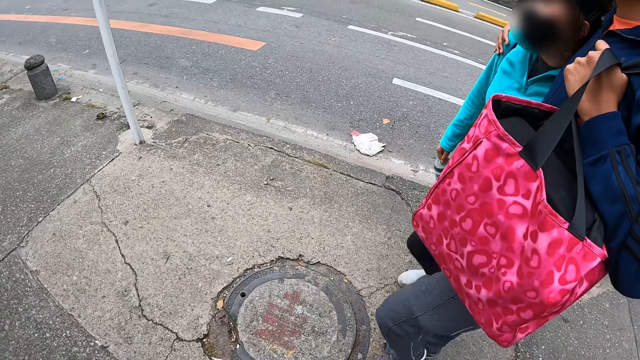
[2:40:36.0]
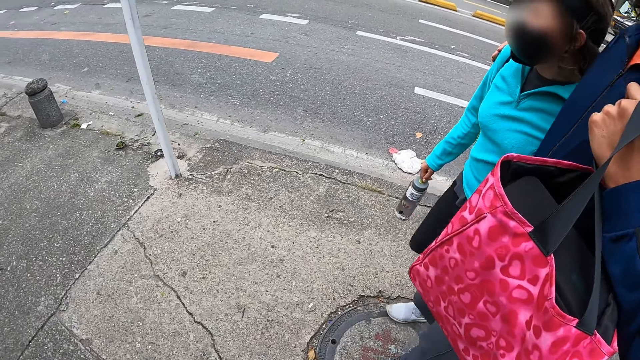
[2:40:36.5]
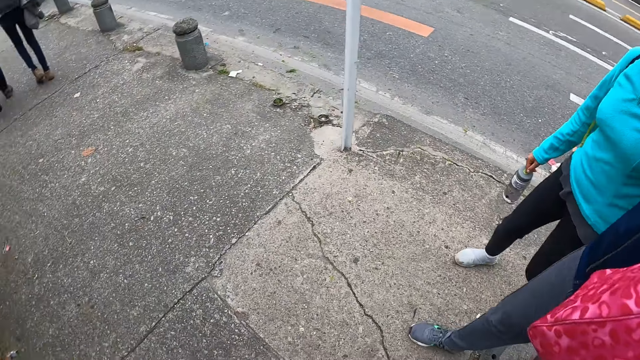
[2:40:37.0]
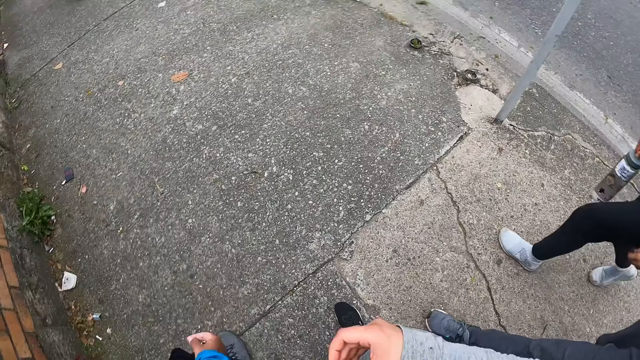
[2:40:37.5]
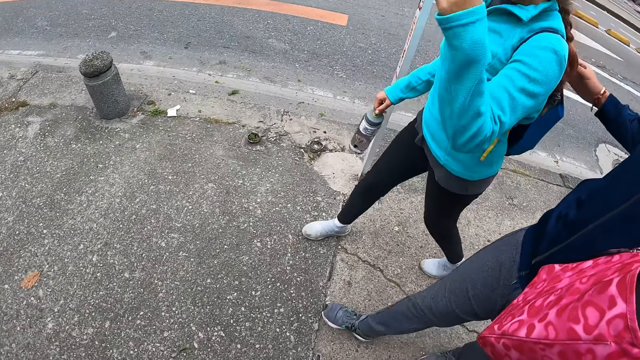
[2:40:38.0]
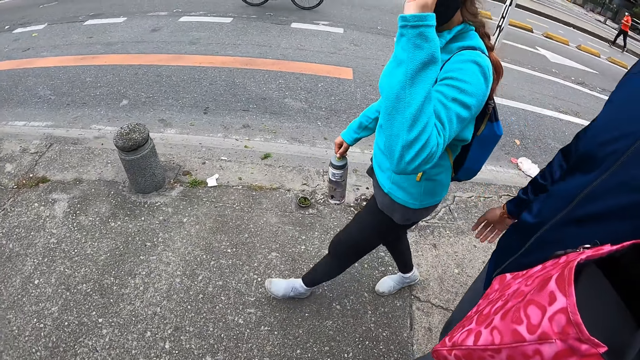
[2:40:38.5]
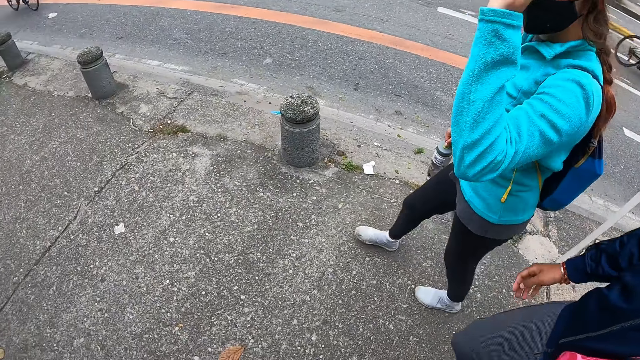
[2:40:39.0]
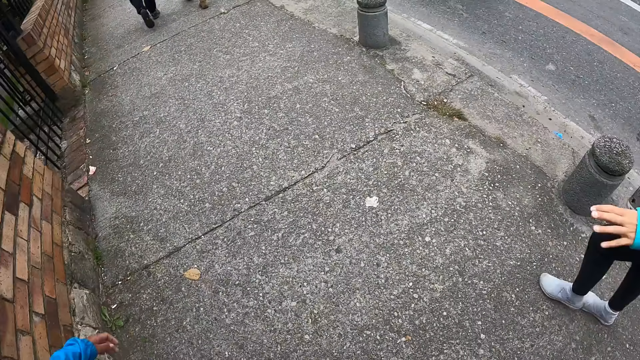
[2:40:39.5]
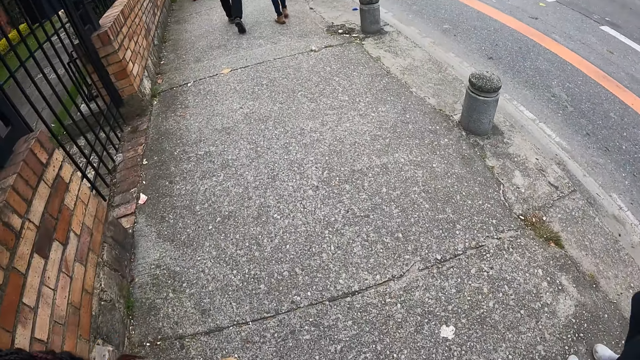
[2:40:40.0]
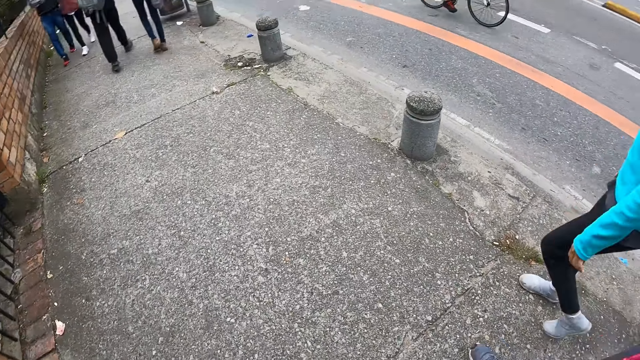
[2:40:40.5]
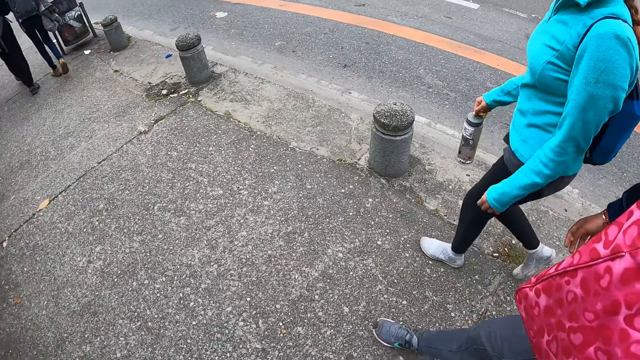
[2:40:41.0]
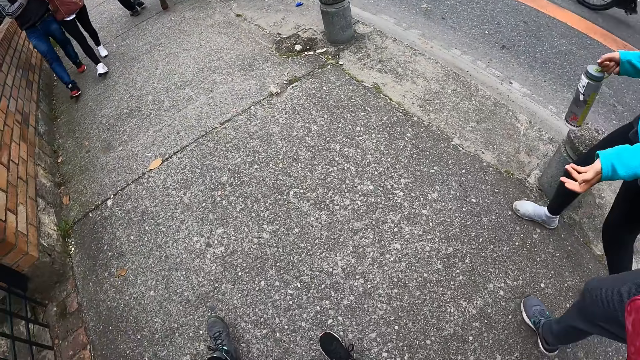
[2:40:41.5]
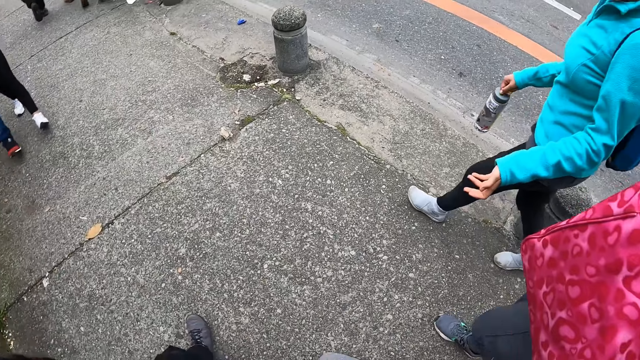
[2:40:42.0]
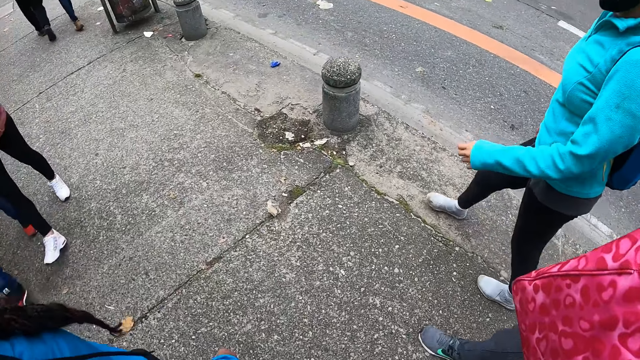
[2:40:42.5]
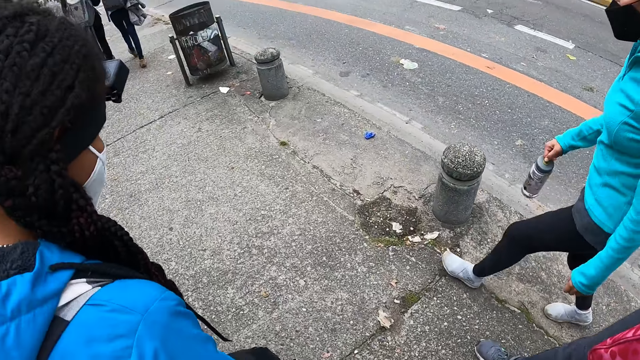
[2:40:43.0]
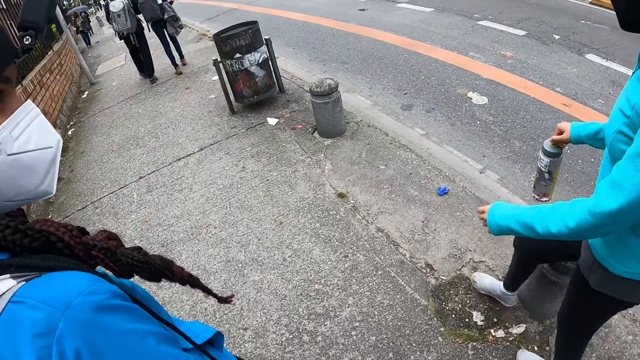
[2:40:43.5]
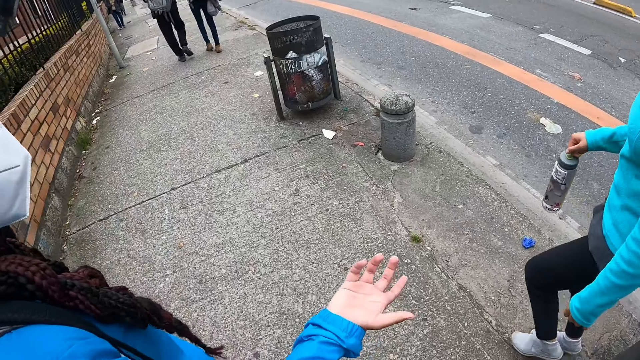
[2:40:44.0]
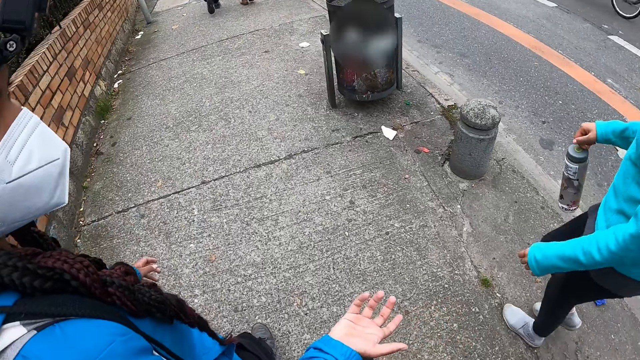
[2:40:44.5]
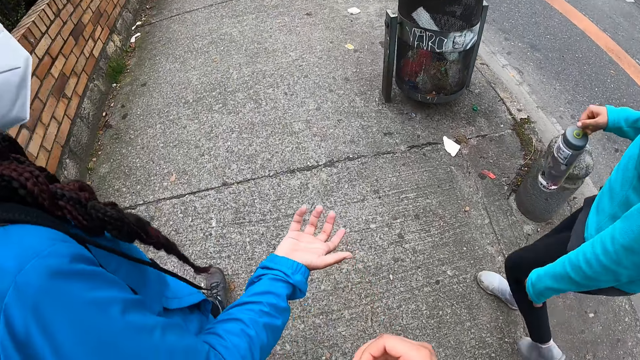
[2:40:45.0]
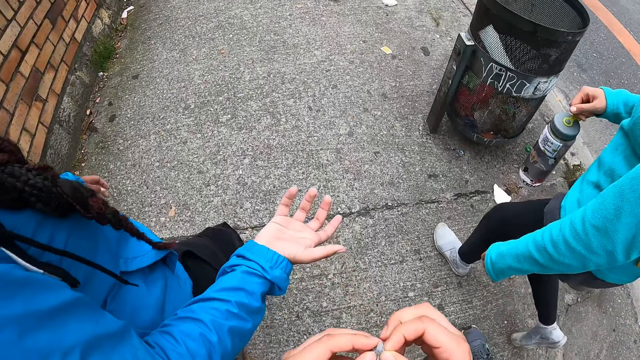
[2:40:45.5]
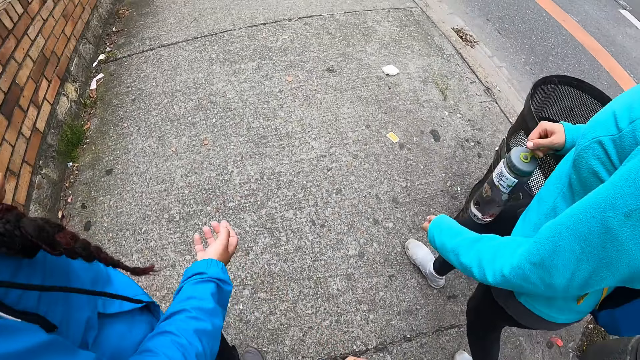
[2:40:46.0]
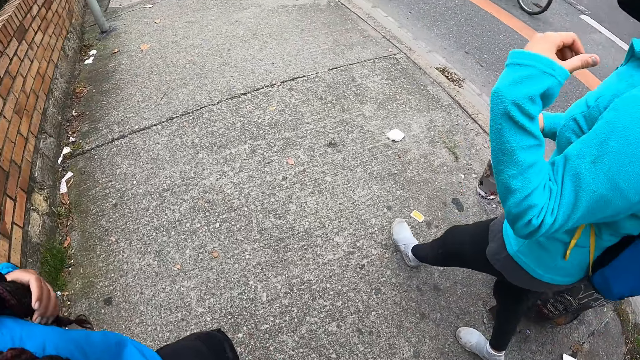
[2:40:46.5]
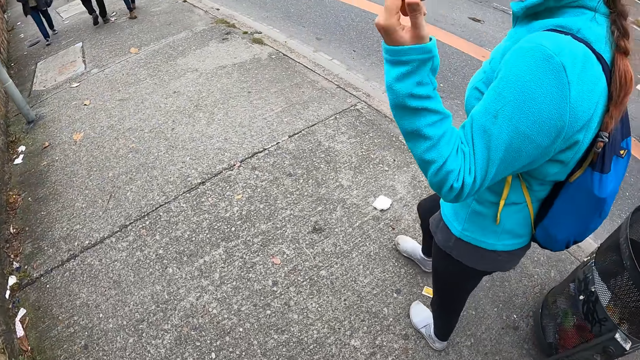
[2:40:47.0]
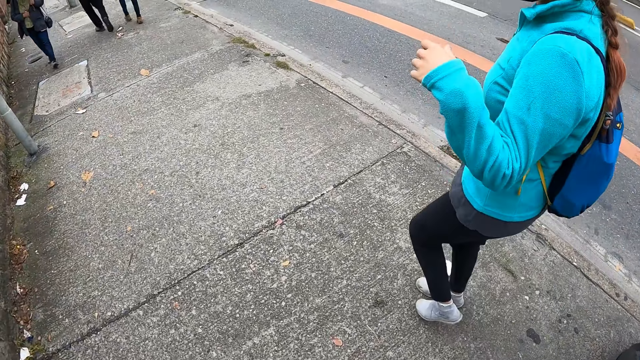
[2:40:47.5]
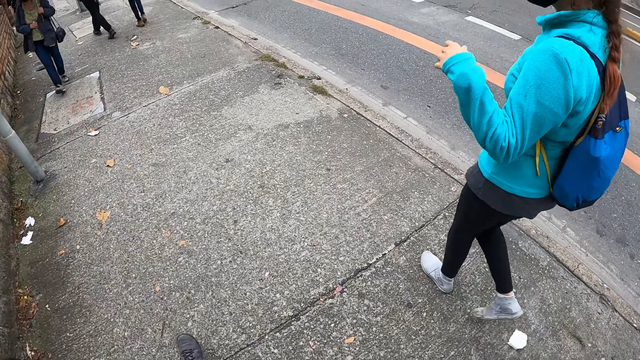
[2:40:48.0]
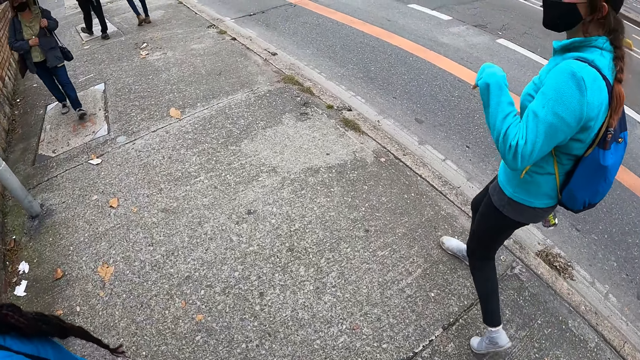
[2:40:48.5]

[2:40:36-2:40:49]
The woman makes gestures with her left hand. The camera wearer interacts with another woman.

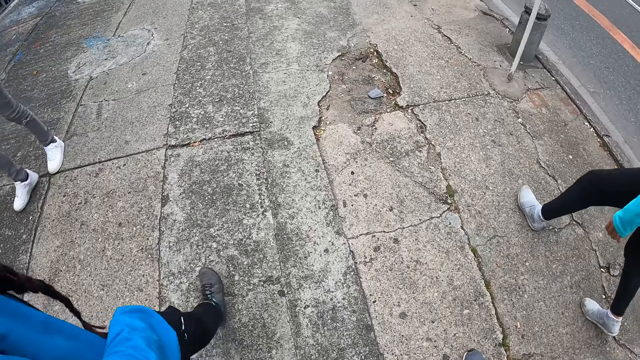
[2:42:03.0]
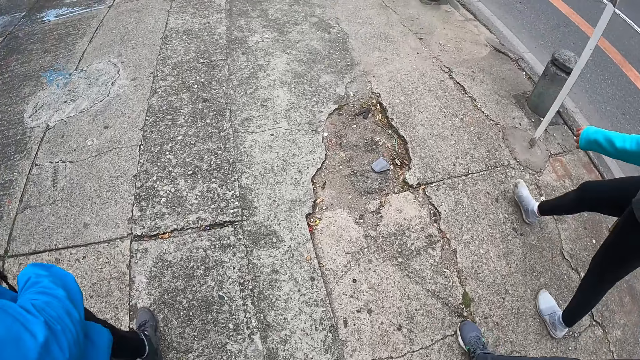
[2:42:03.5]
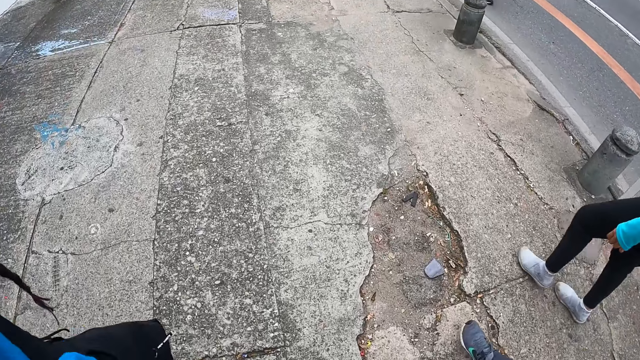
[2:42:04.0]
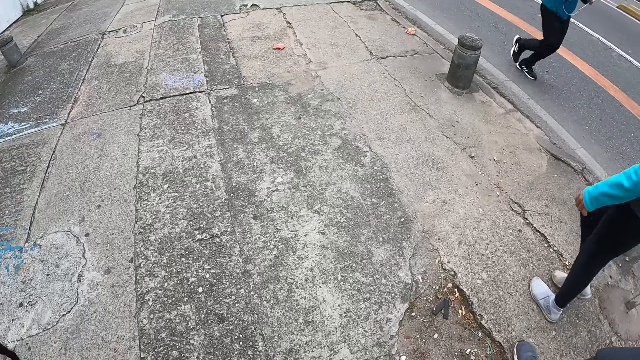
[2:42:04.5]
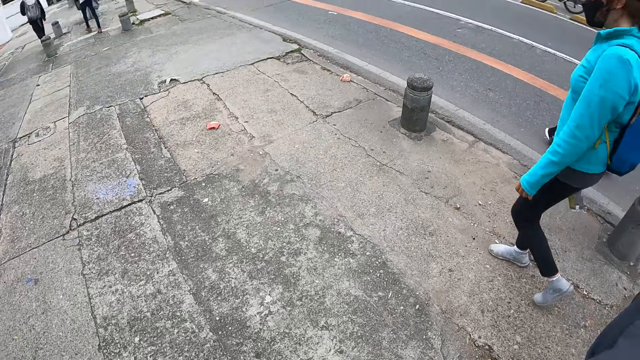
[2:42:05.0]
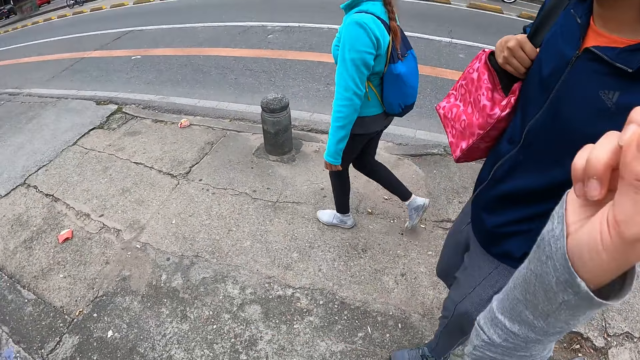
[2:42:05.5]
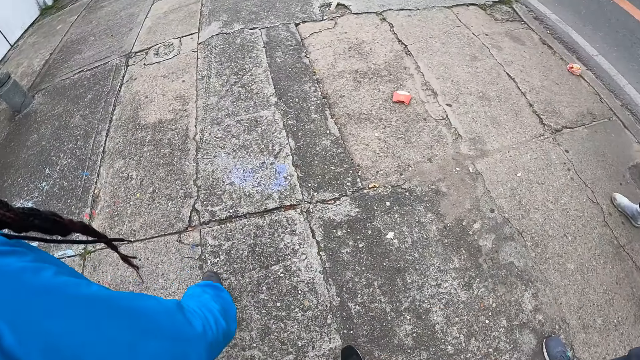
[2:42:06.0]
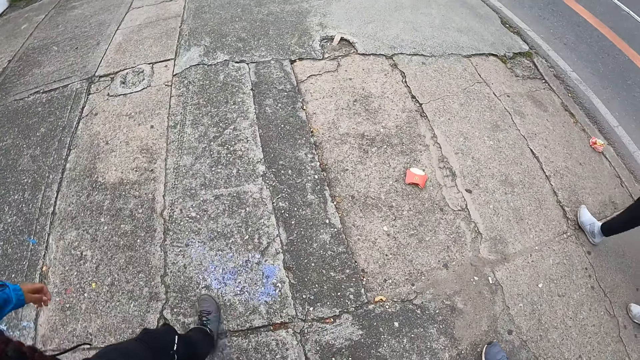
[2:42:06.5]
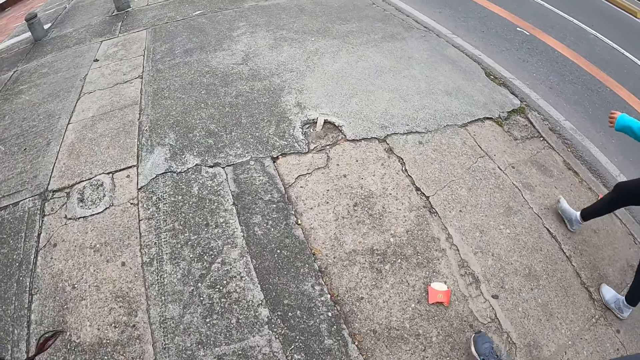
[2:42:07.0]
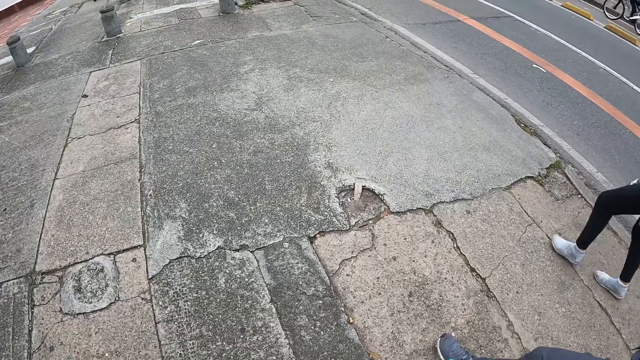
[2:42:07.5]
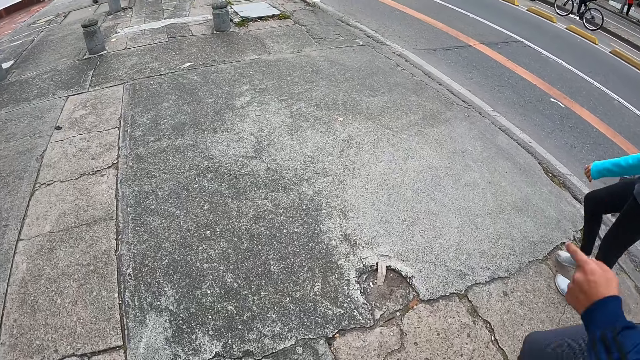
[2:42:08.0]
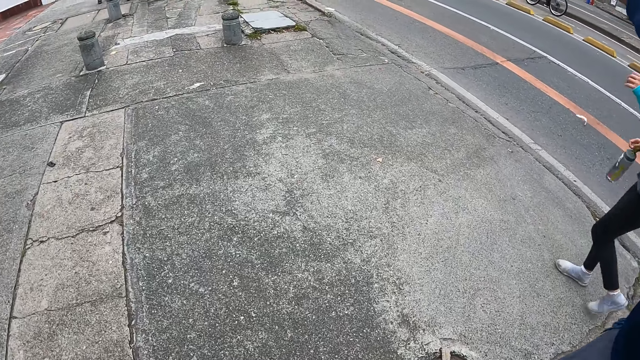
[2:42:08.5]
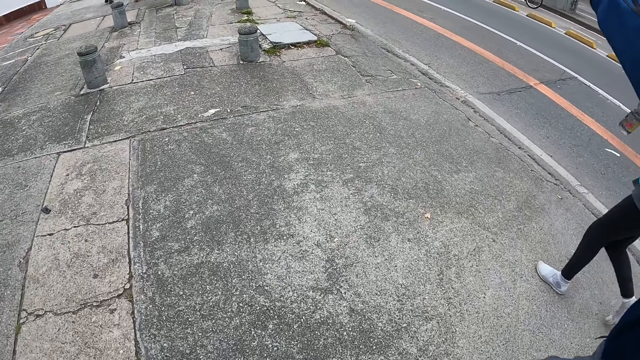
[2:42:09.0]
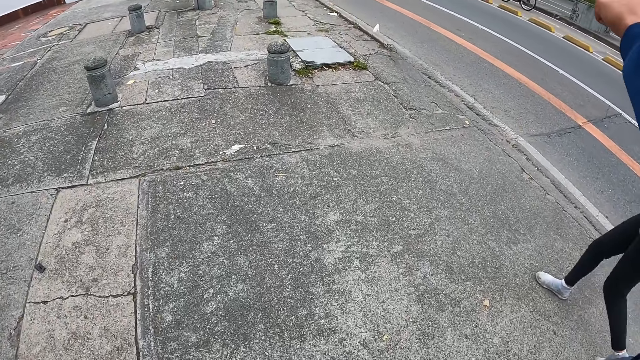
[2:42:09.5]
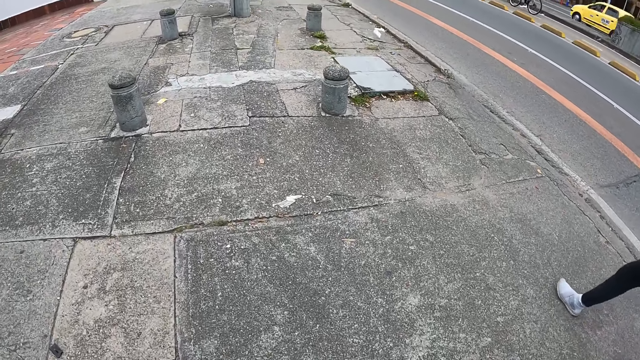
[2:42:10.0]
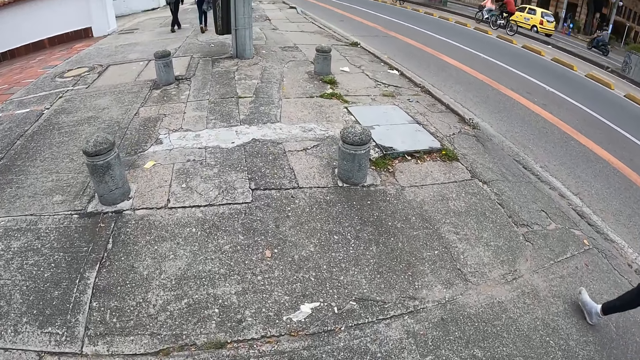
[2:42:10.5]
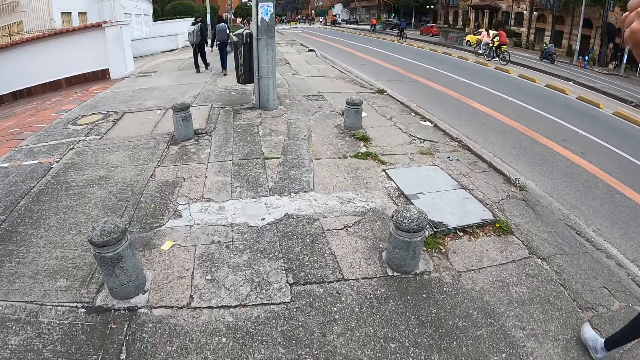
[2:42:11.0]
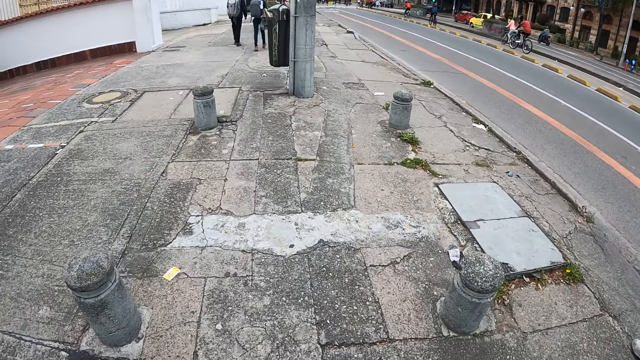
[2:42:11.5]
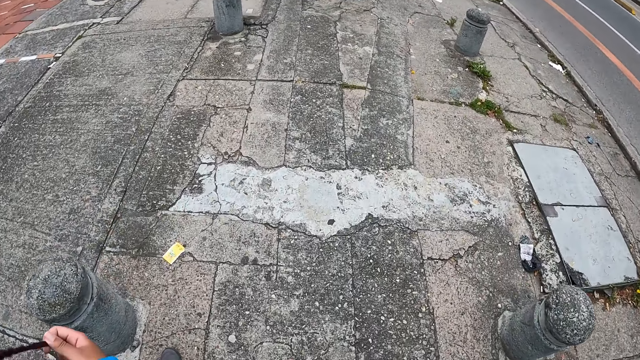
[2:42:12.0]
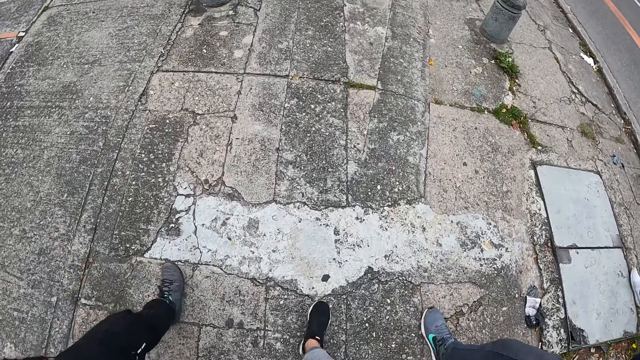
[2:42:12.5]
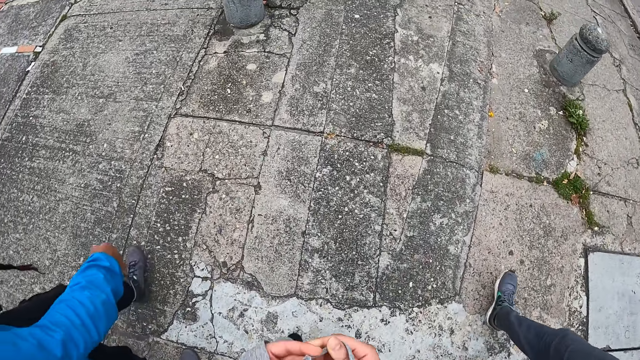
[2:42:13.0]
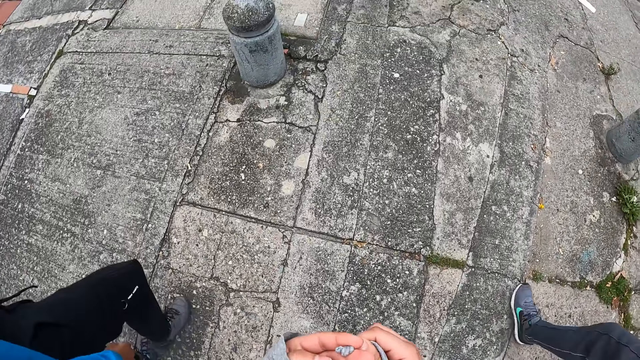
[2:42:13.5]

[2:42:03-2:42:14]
The camera wearer walks on the pavement along colleagues. She makes gestures with her right hand. She lifts her right hand.
